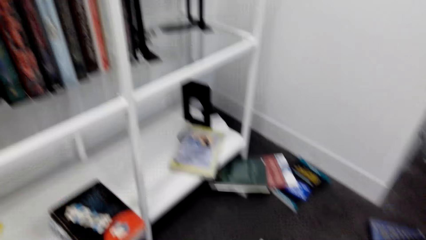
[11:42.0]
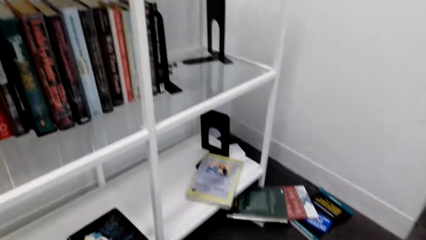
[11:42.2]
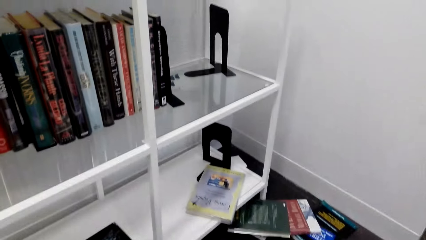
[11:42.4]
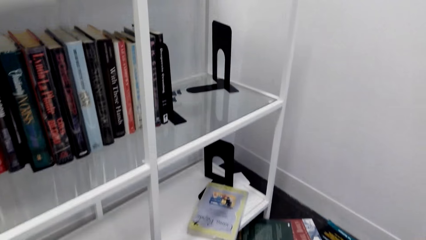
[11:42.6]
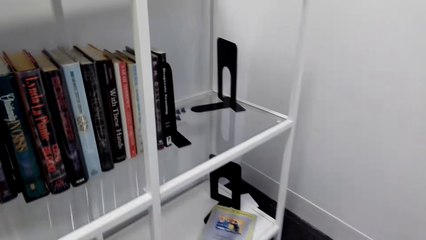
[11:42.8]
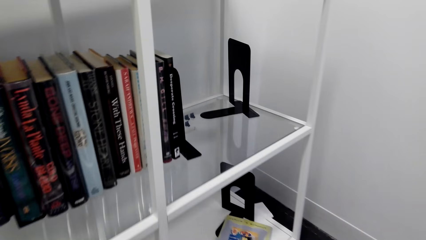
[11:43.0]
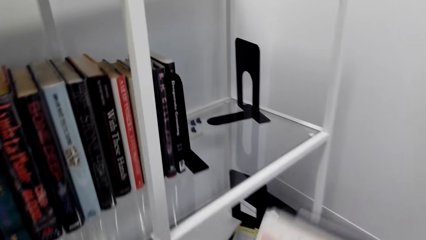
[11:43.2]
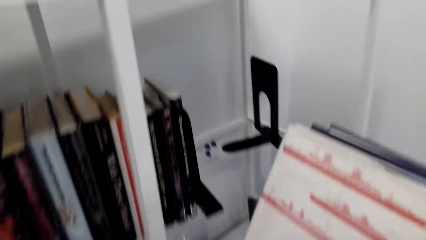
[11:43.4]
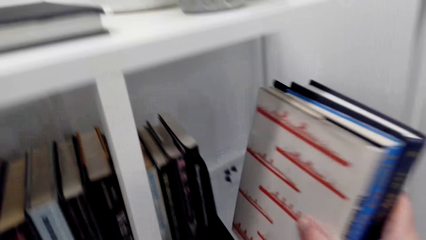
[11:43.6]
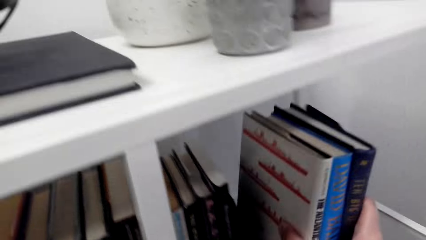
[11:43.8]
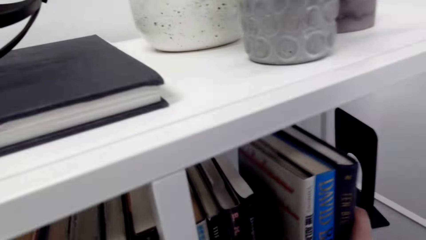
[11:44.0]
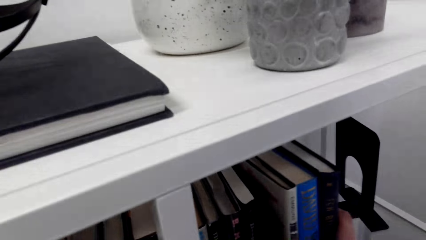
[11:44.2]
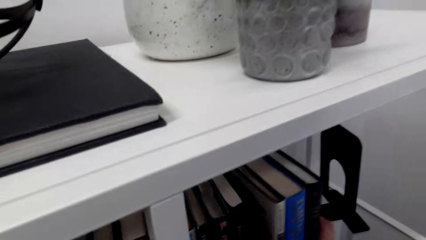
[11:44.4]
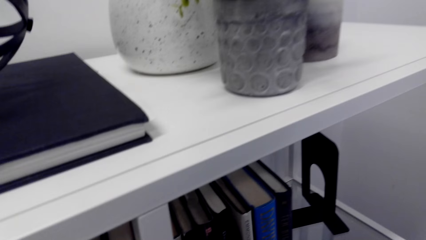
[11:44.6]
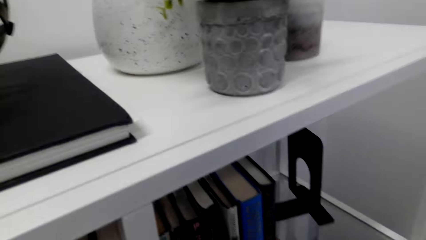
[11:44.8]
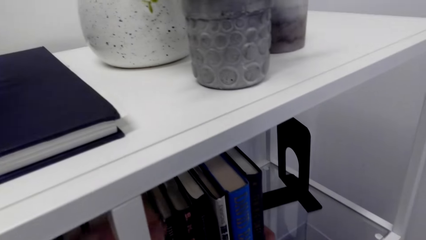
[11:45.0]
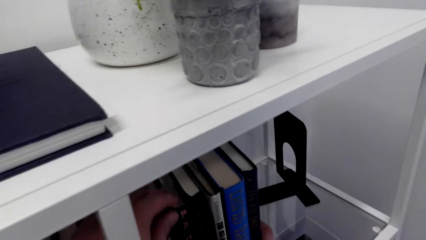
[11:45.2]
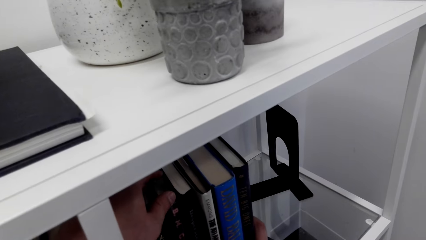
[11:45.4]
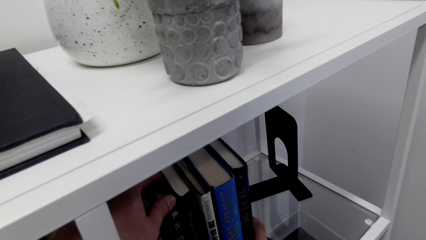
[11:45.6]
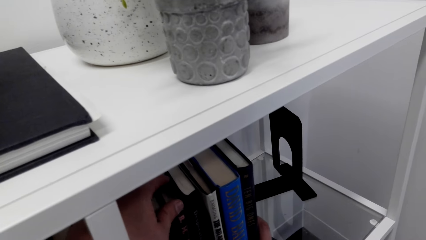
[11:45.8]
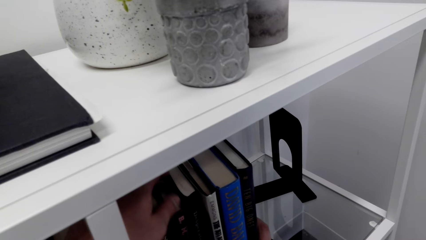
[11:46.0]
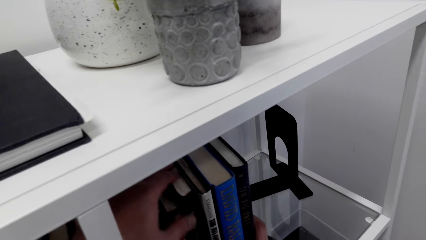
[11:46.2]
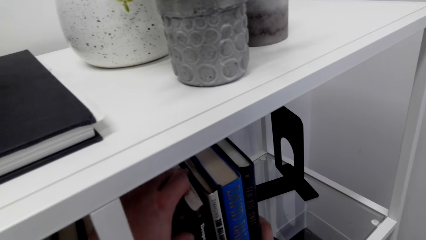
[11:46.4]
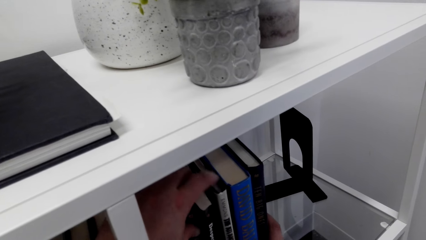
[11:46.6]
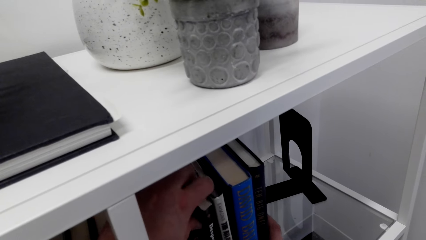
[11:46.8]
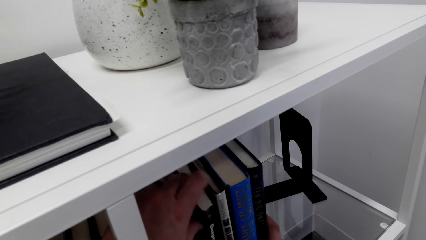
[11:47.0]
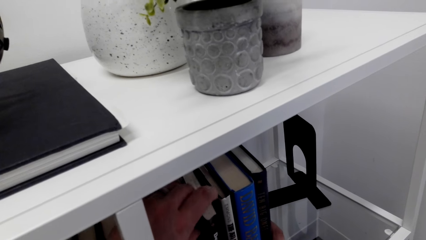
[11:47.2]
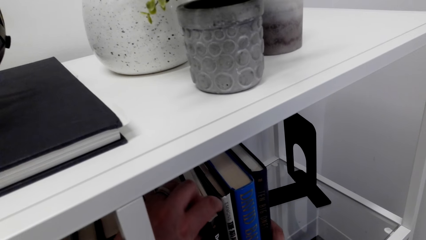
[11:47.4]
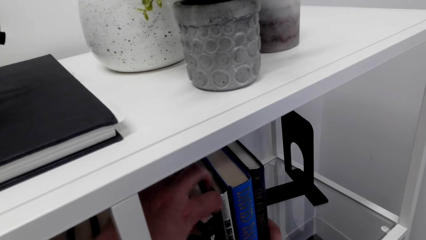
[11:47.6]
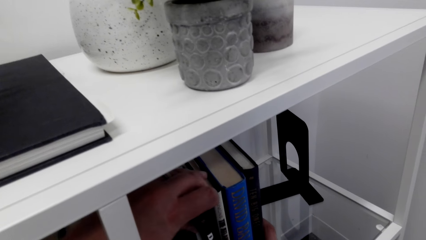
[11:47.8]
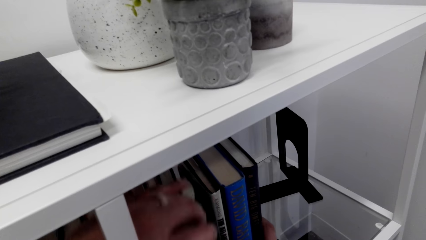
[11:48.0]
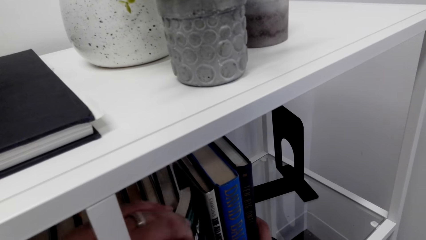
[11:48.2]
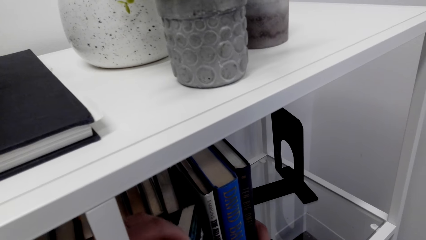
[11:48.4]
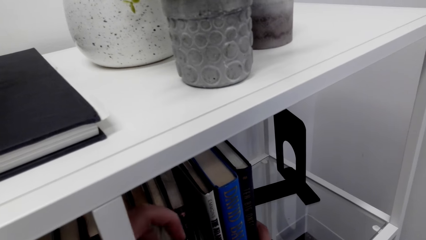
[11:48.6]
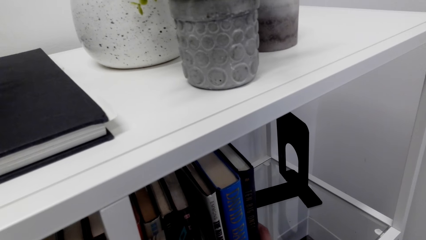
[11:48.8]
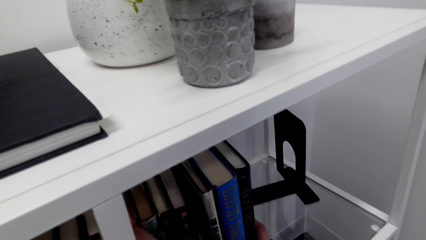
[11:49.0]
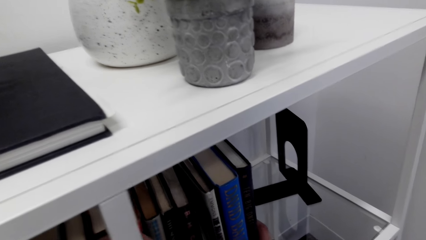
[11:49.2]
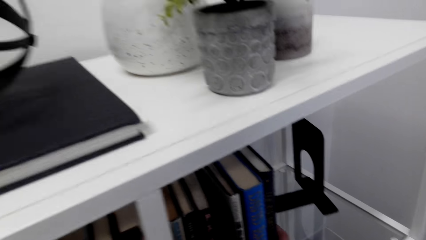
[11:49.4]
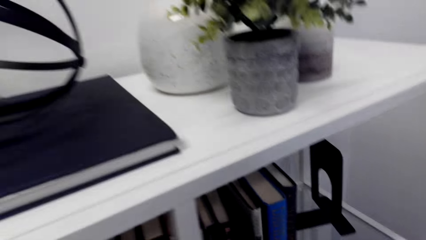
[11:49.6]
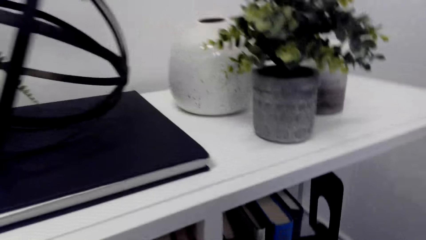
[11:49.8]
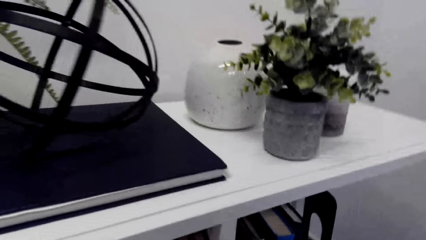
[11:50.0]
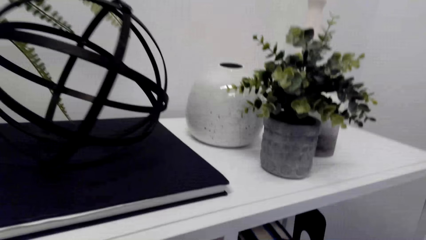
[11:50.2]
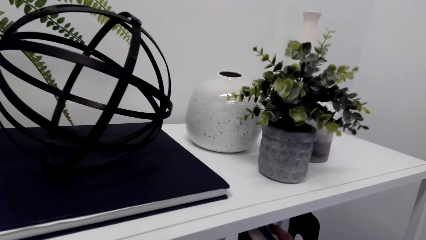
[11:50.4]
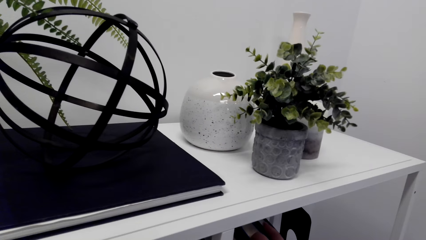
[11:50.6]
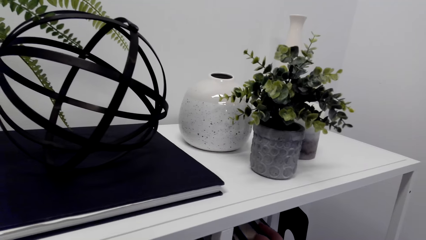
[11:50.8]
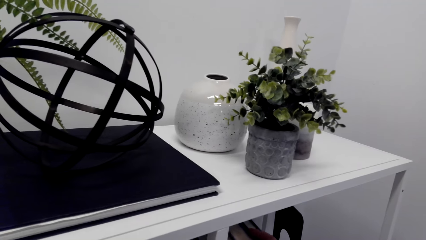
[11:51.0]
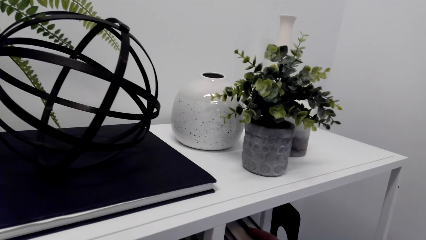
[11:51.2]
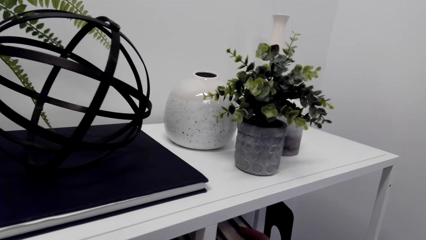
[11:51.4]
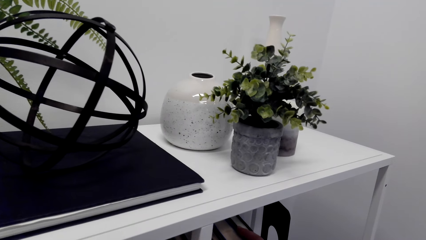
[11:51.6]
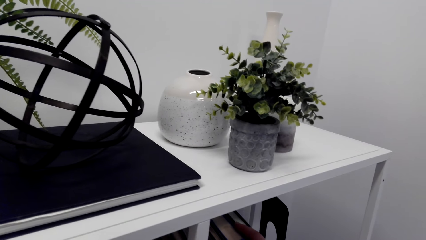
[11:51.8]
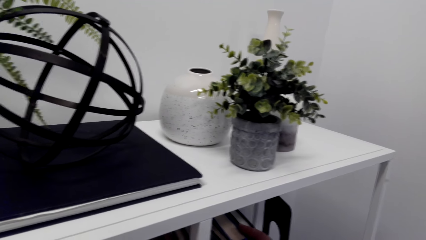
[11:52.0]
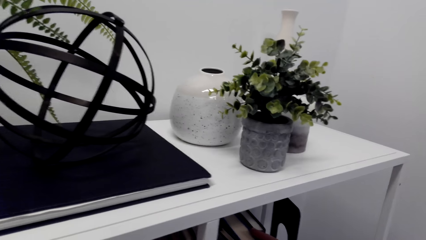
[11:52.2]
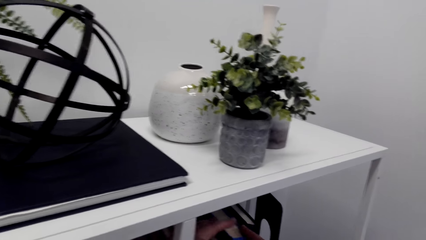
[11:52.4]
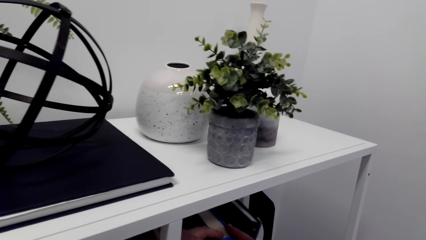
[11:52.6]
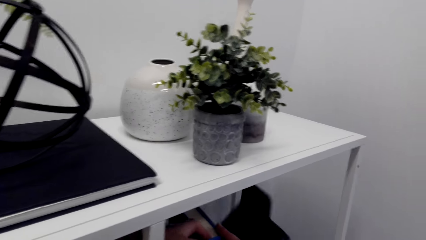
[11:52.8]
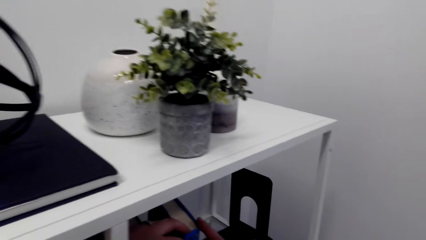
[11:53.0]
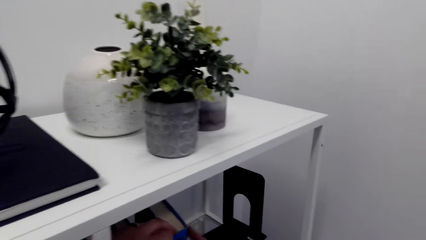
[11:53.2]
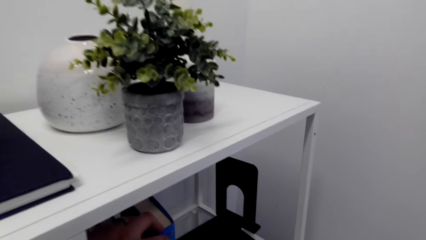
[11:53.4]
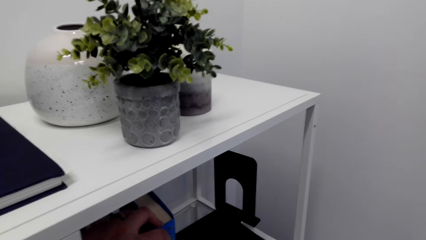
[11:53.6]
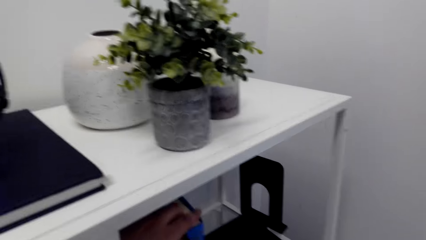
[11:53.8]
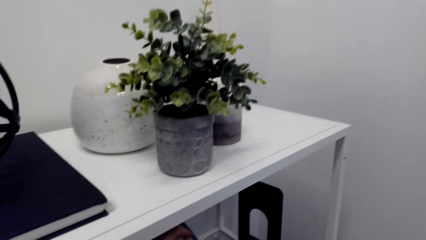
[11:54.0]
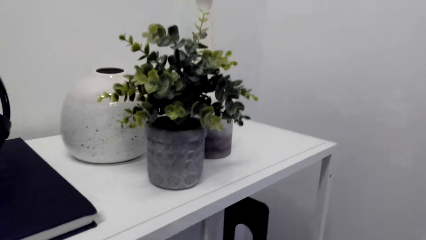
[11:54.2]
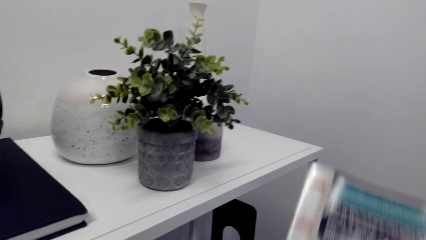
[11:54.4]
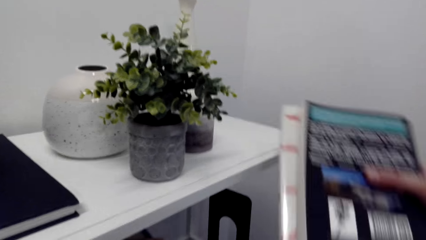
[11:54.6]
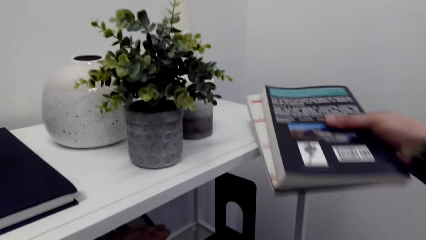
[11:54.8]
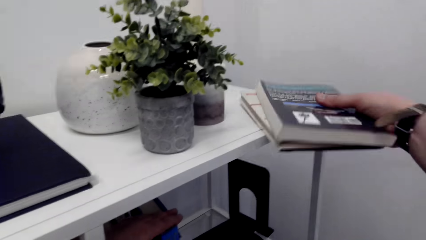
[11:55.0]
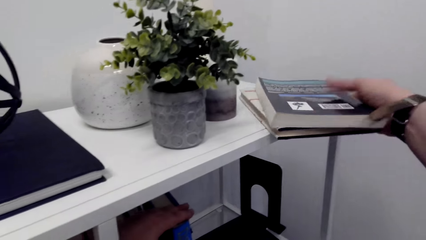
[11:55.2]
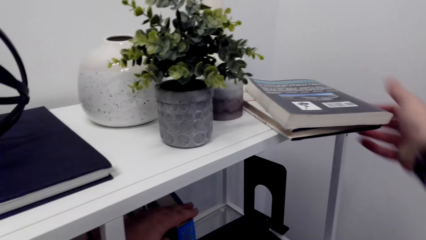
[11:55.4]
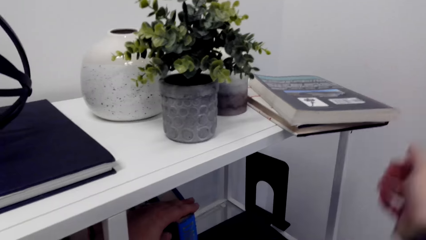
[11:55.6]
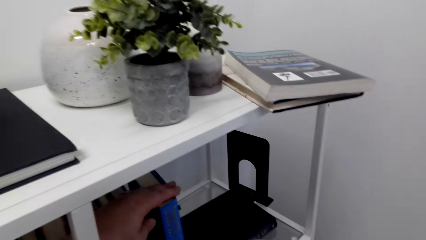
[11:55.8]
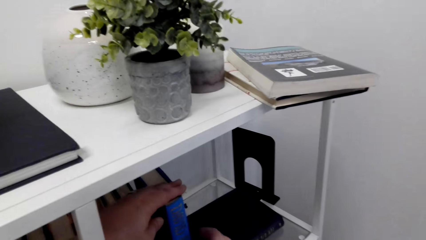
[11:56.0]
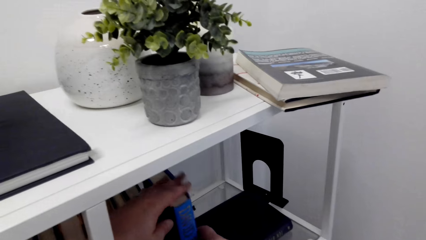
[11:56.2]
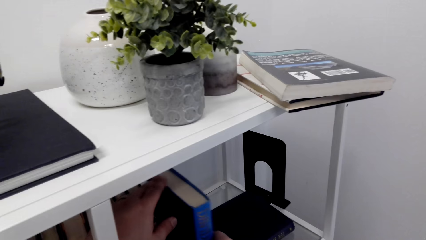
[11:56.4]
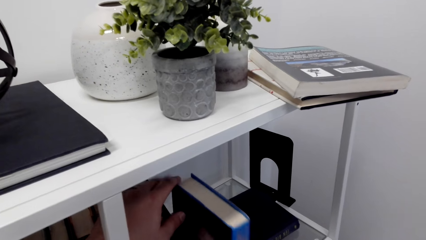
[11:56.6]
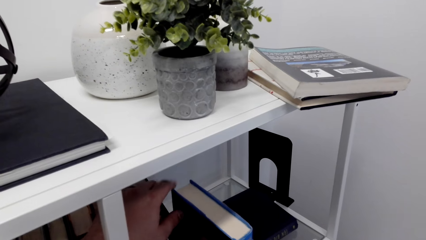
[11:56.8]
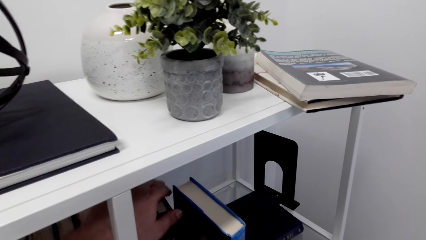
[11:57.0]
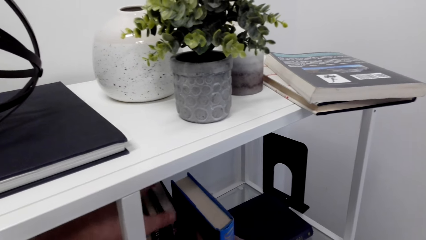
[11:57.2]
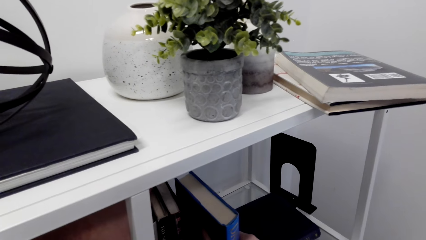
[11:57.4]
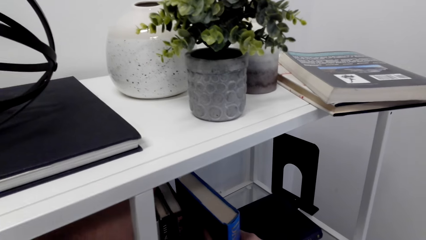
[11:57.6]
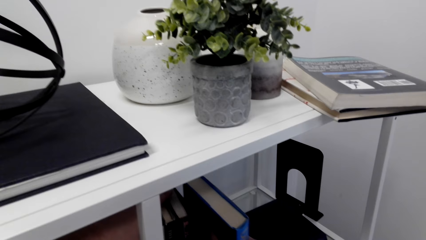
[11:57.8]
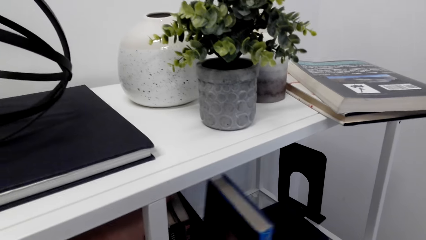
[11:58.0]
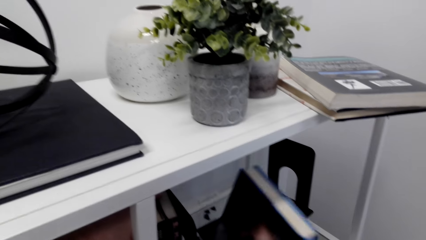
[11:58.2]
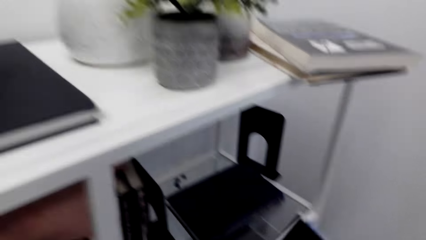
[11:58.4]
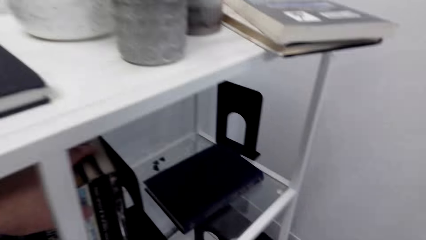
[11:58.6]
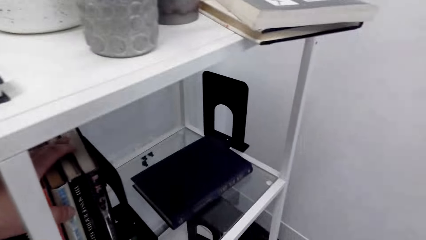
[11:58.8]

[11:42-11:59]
The camera wearer puts the books on the shelf. They arrange the books on the shelf. They adjust the books. They put the book on top of the bookshelf.
